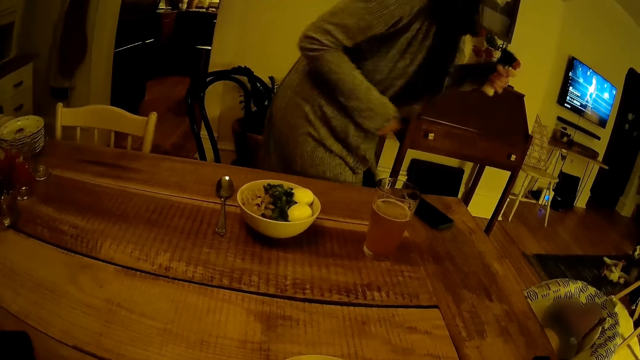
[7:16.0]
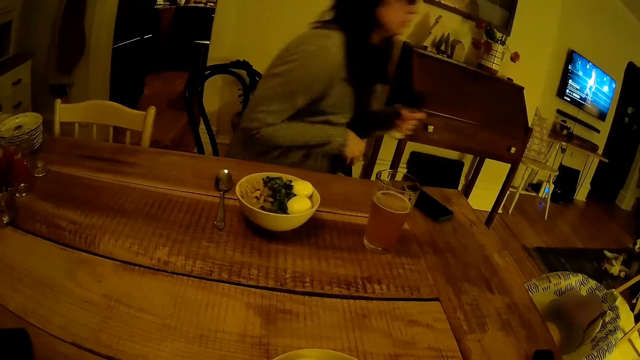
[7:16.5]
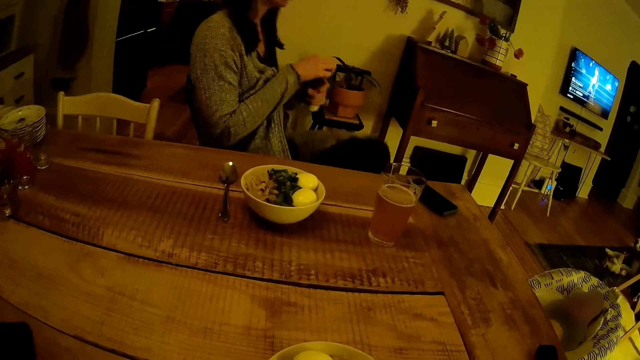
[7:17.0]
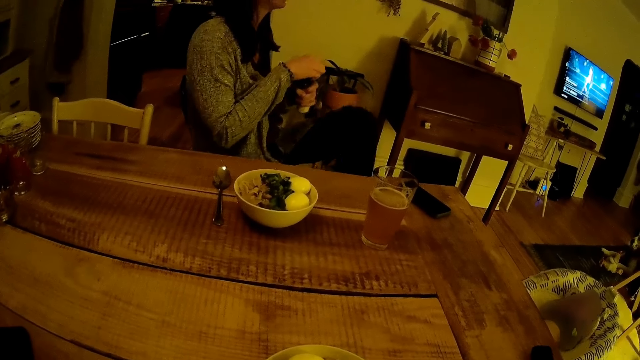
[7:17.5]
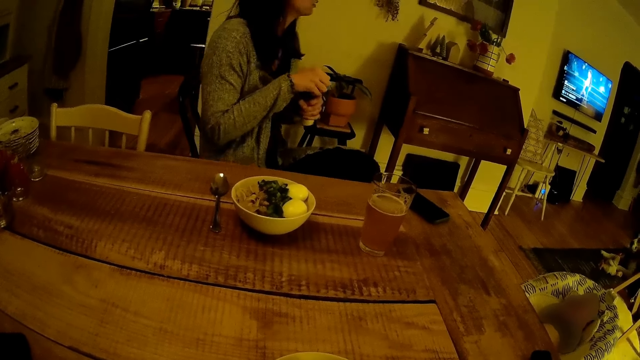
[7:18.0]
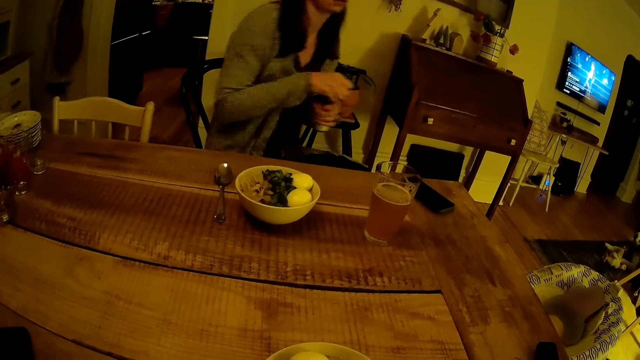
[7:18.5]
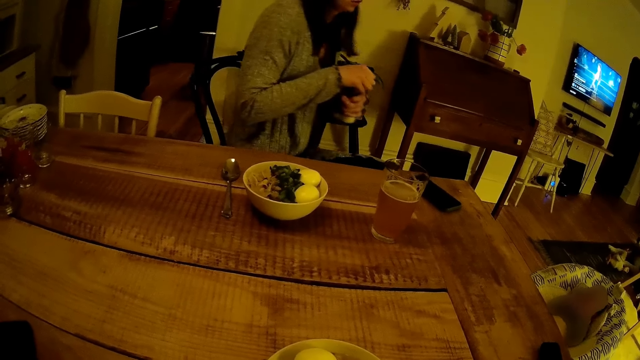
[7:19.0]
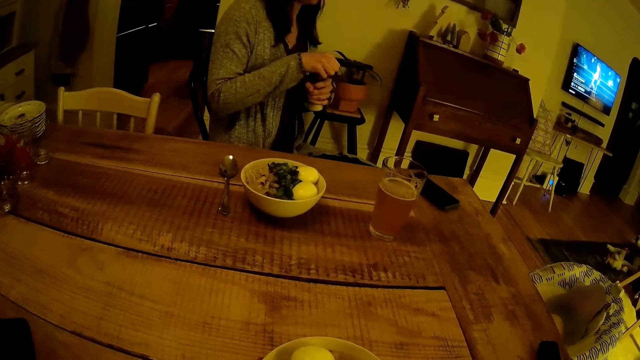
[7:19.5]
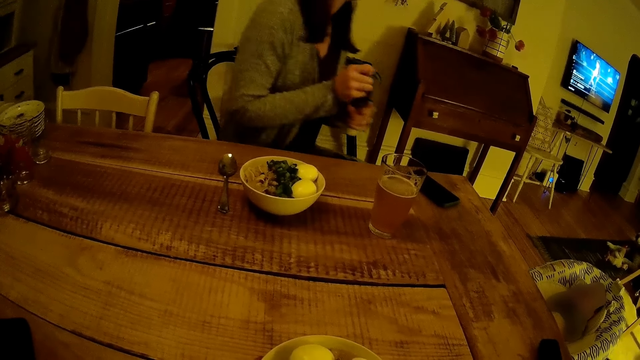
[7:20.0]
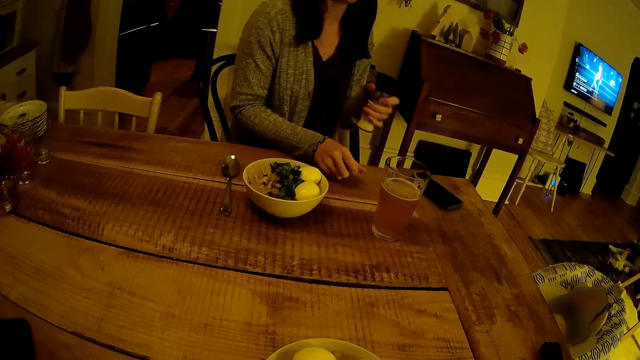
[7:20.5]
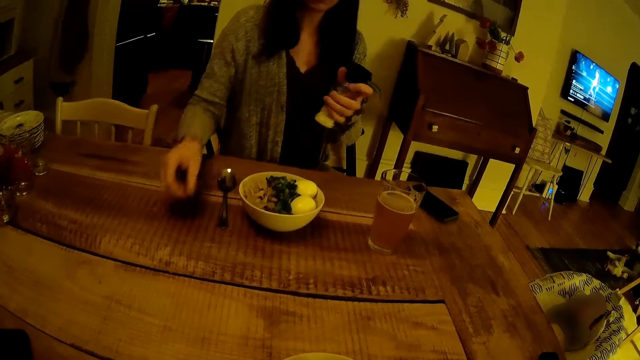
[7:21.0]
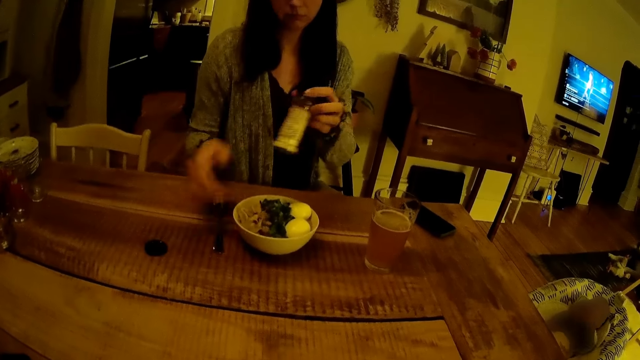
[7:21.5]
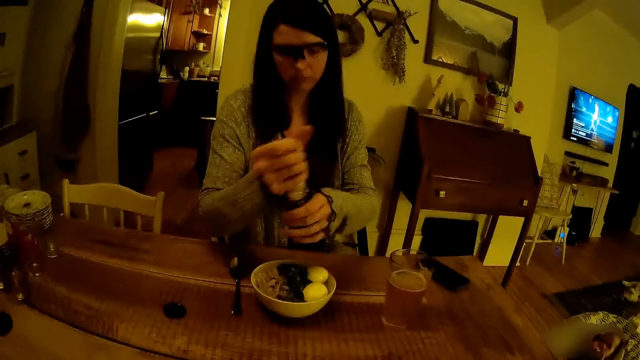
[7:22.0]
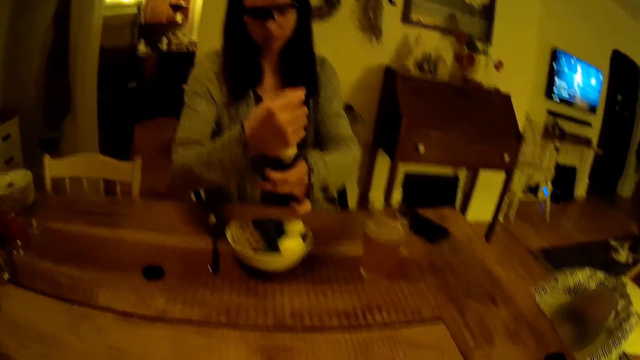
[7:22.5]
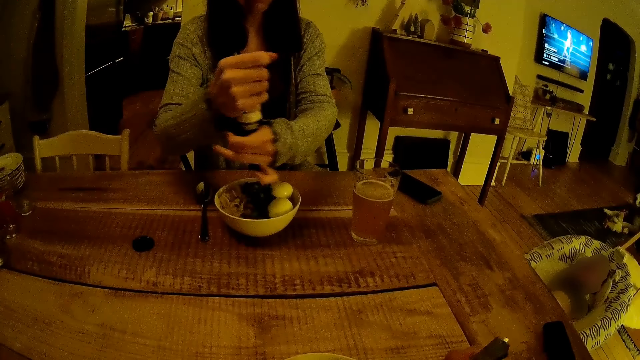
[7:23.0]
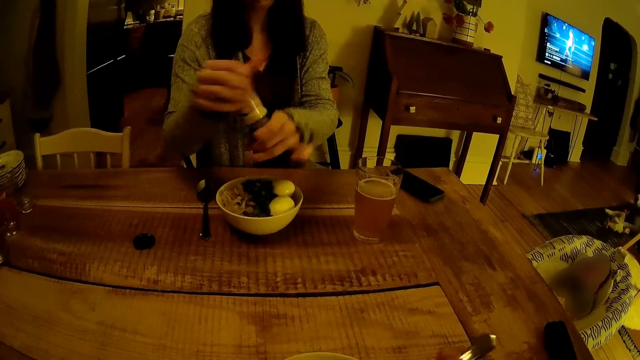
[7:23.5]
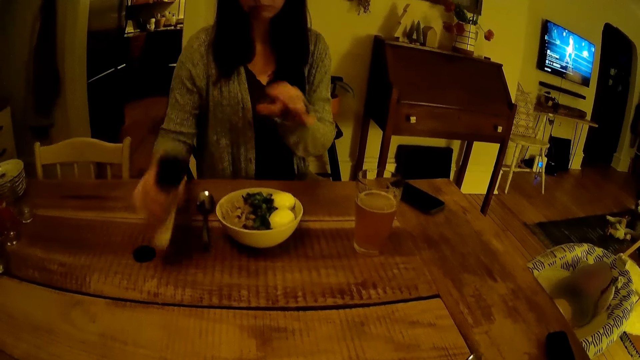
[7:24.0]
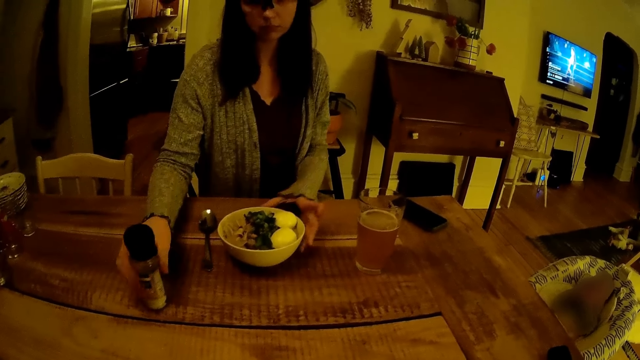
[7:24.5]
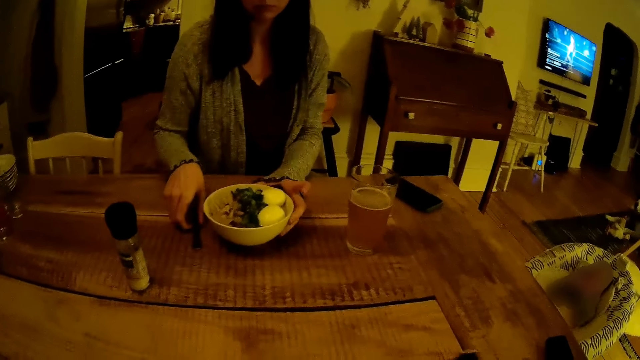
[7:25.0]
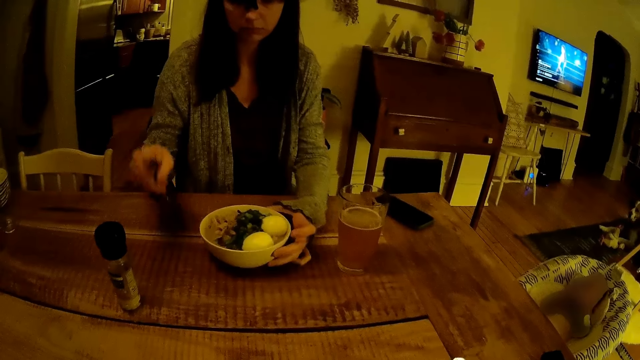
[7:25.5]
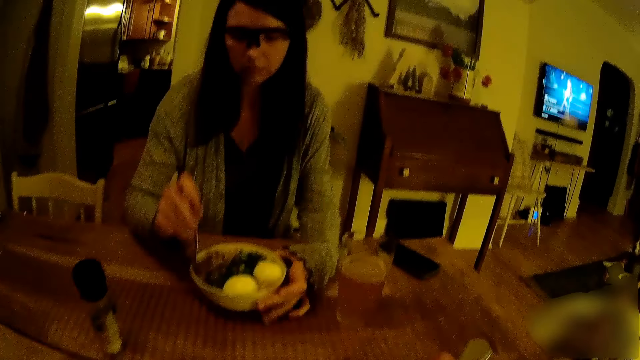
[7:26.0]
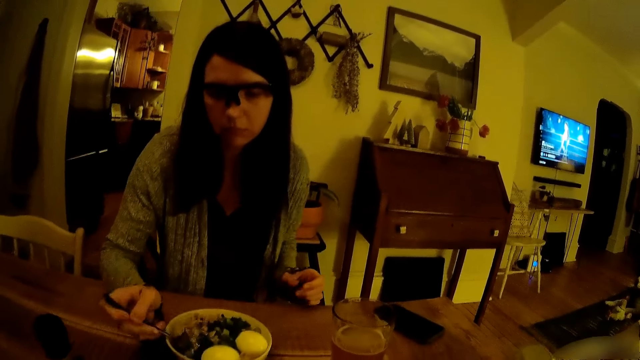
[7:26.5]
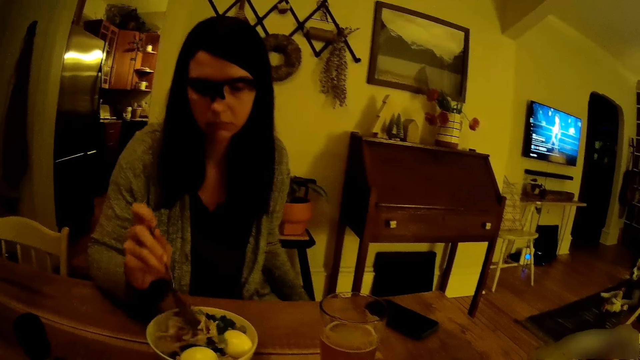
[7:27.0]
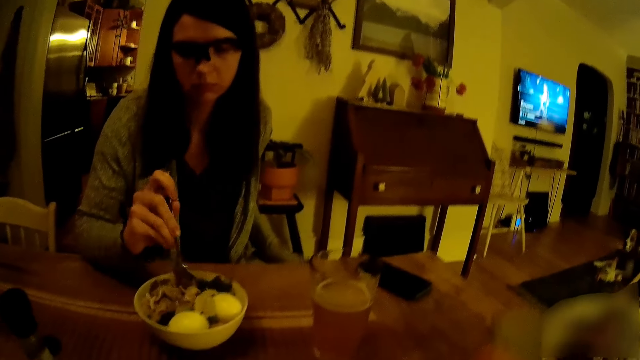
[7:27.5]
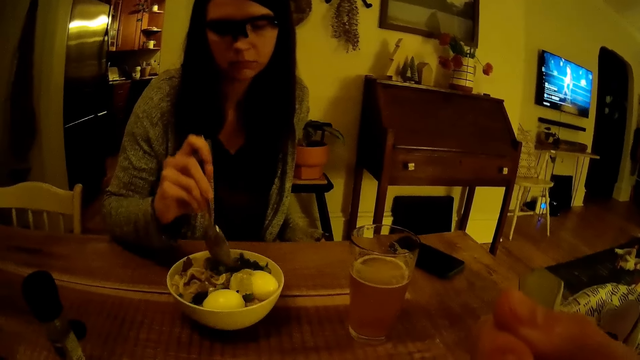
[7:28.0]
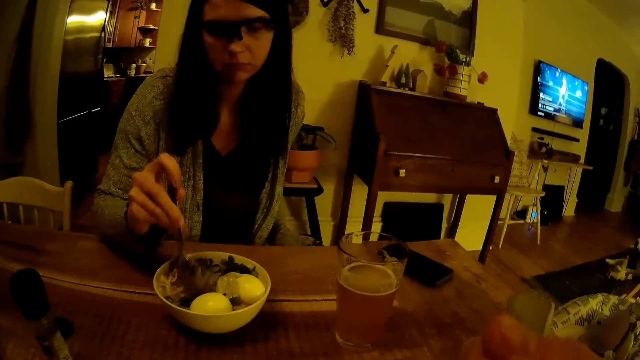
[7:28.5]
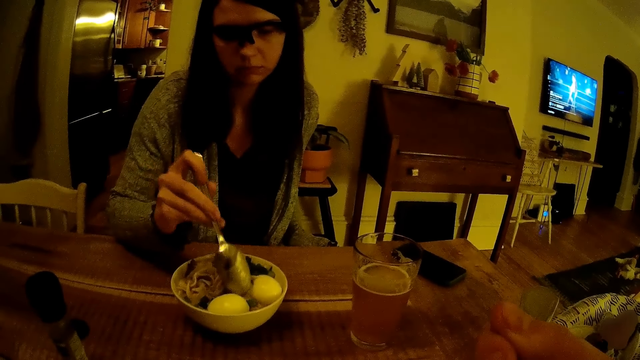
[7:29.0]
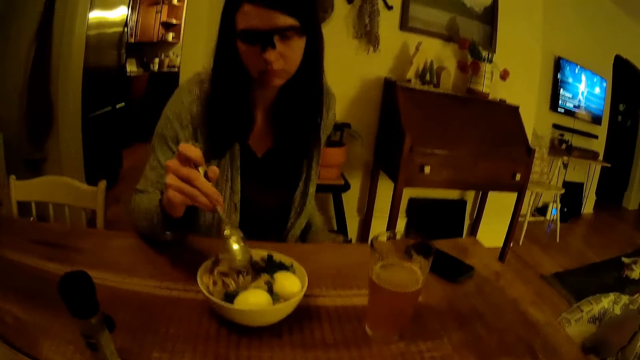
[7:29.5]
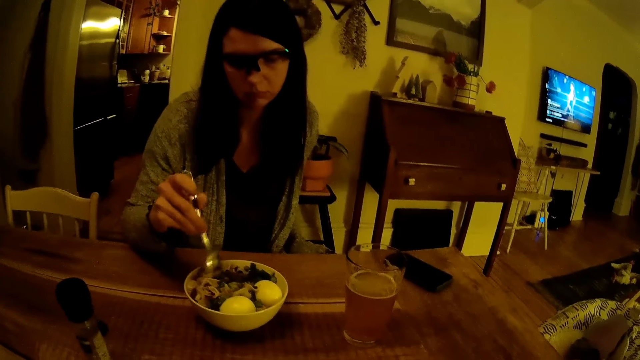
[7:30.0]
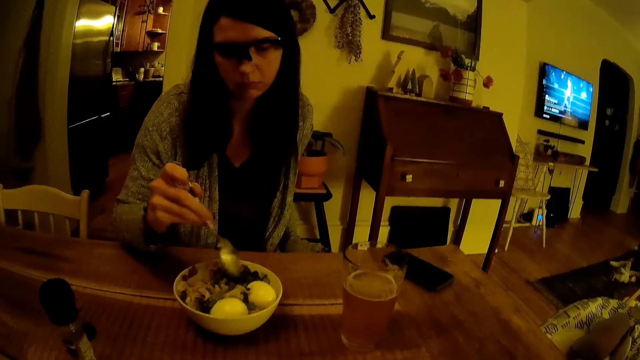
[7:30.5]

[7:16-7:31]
The woman sits on the dining chair and crosses the legs. The woman opens the sauce in her right hand with her left hand. The woman moves closer to the table. The woman places the sauce cover on the dining table with her right hand. The woman adds sauce to the dish on the table with both hands. The woman puts the sauce on the dining table with her right hand. The woman picks up a spoon on the dining table with her right hand. The woman holds the plate. The woman scoops food with the spoon and removes her hand from the plate.

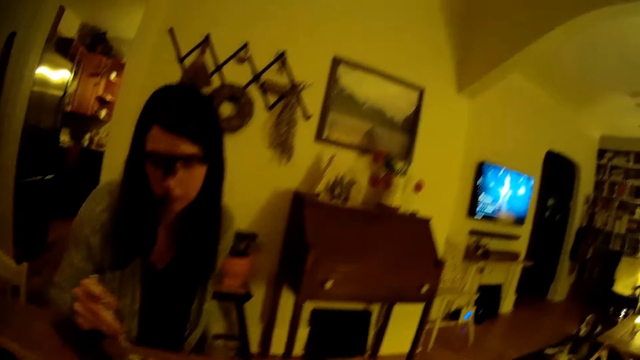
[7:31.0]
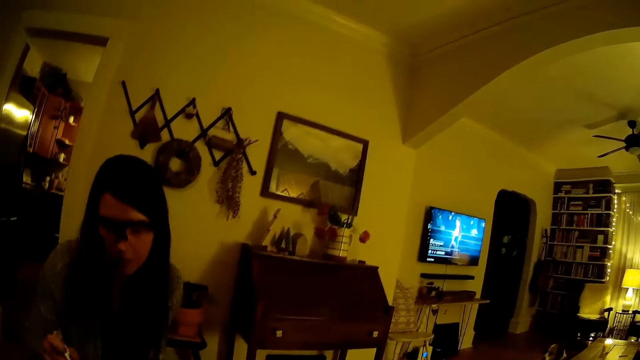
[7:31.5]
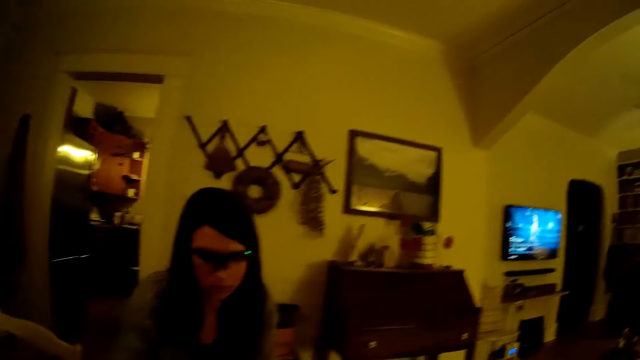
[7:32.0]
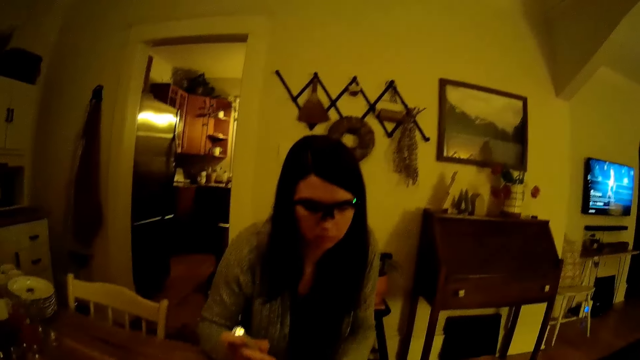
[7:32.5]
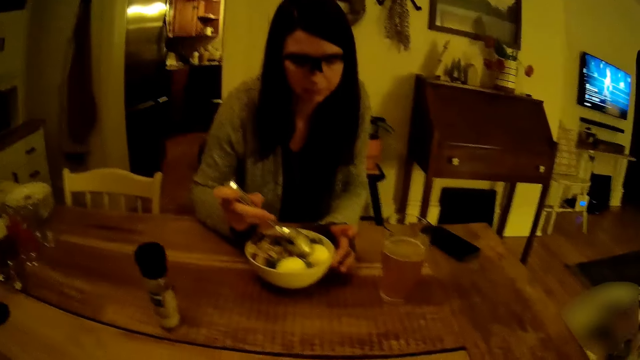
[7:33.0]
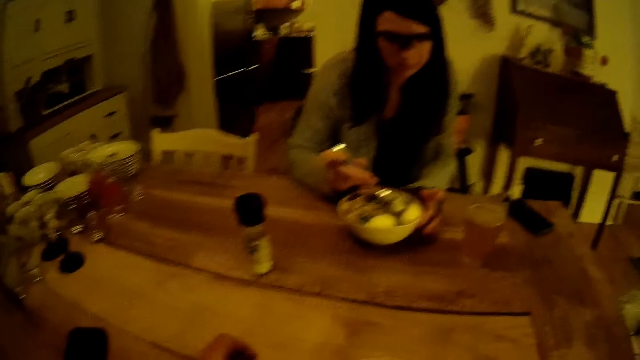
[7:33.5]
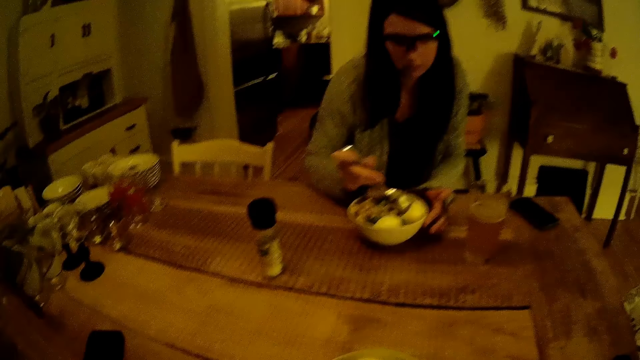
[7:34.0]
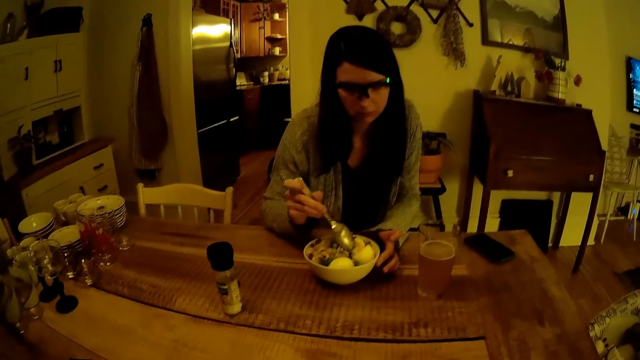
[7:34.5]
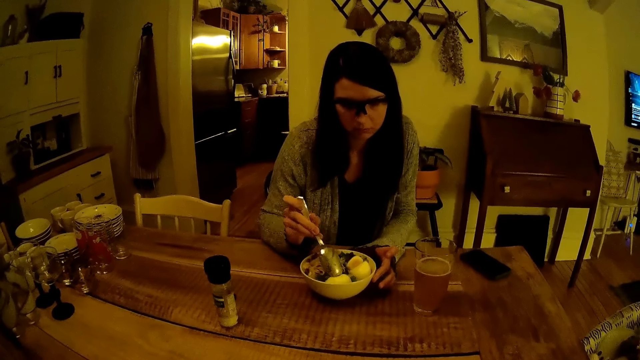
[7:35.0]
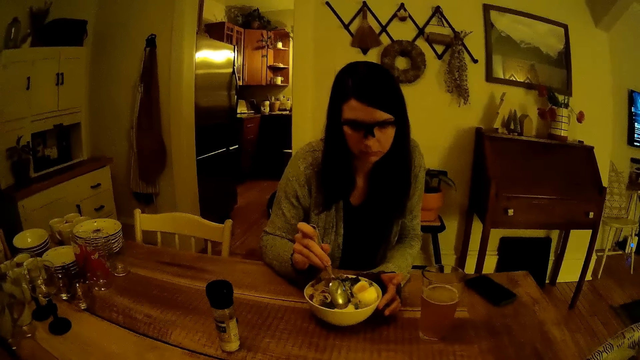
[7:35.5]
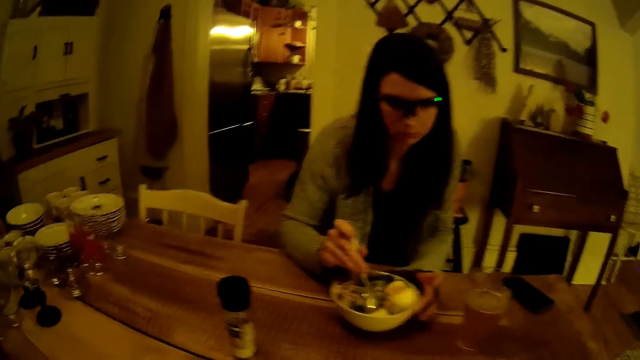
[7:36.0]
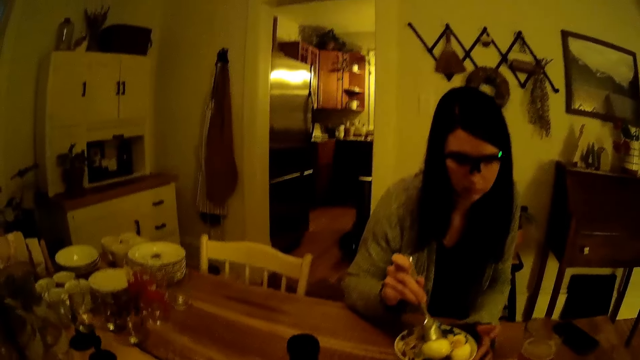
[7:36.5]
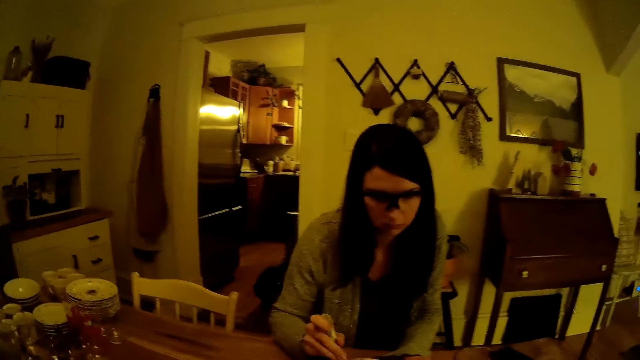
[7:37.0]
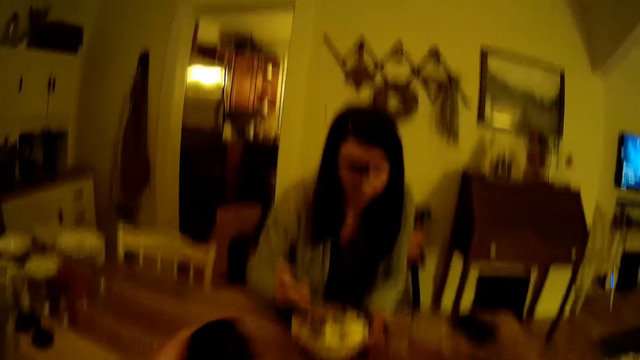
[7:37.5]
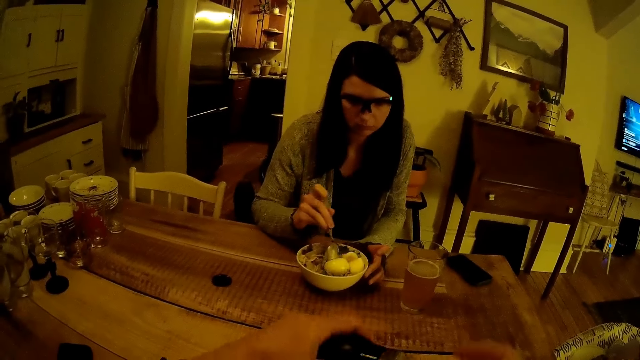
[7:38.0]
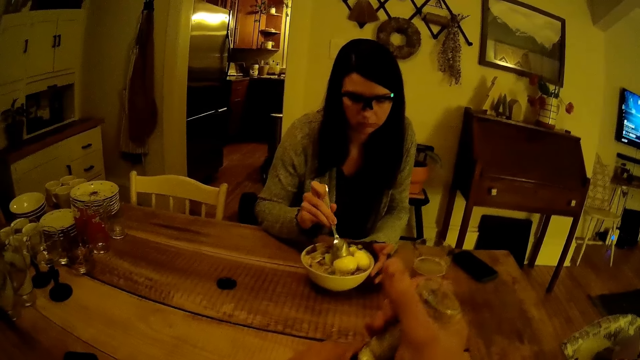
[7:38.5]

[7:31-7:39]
The camera wearer picks up a salt shaker.
